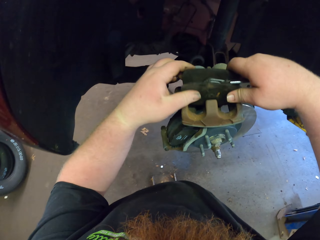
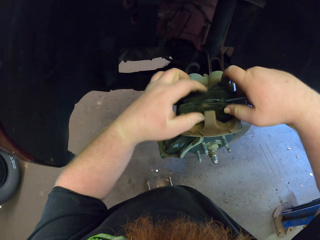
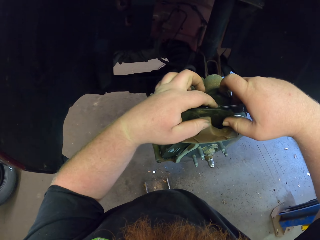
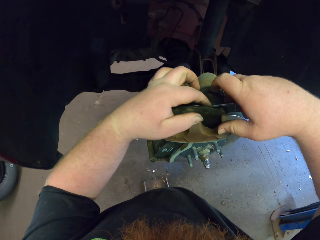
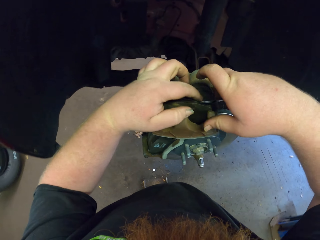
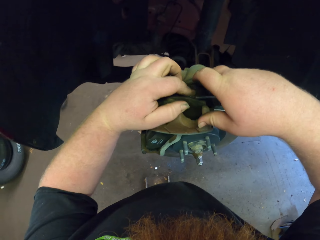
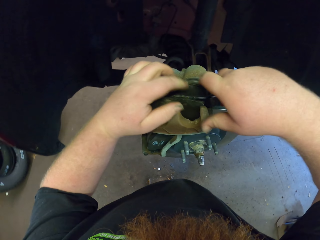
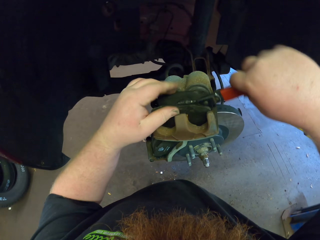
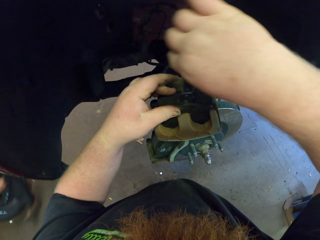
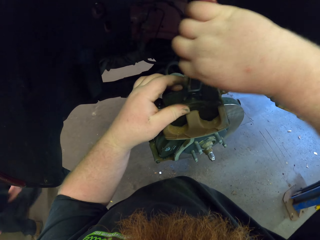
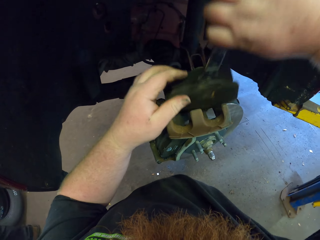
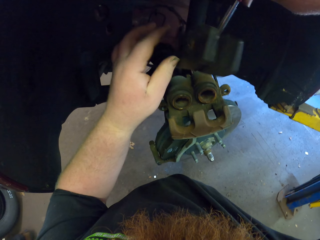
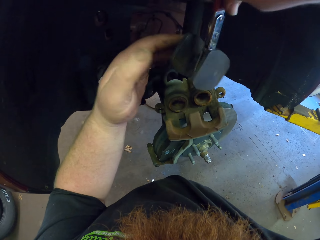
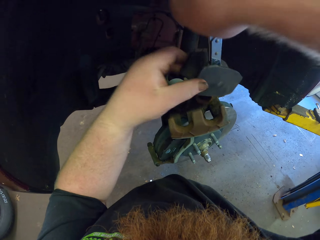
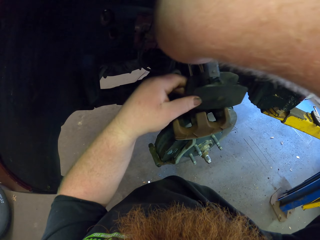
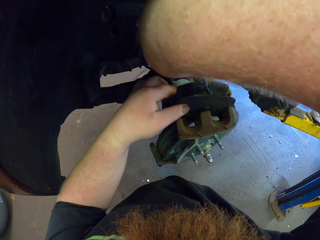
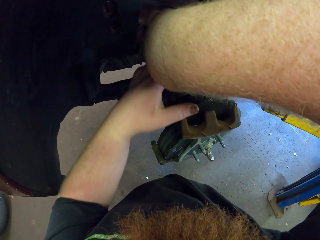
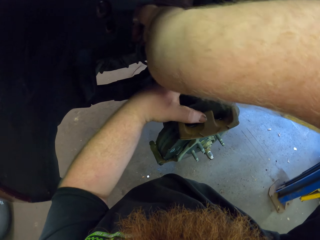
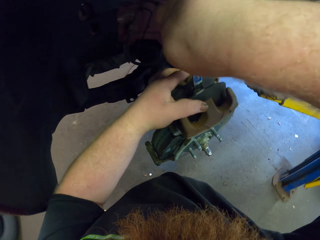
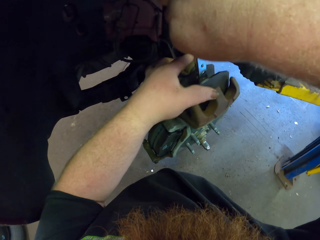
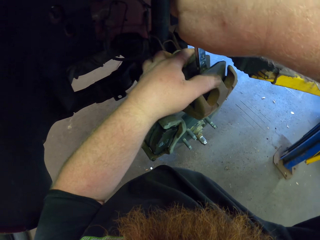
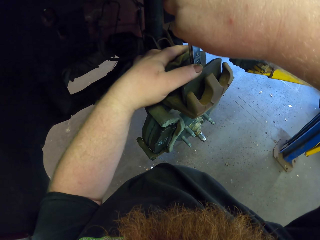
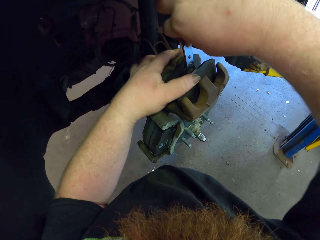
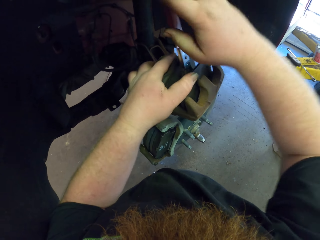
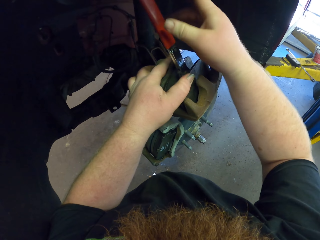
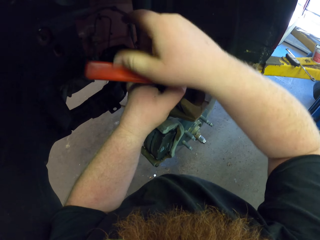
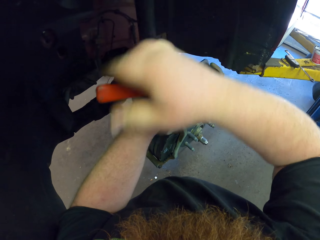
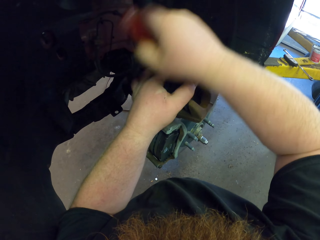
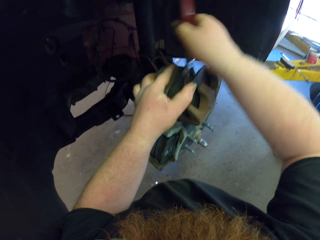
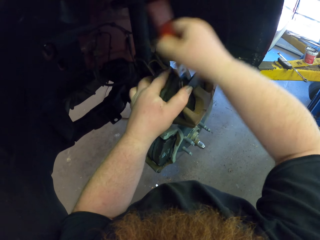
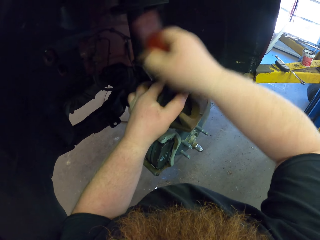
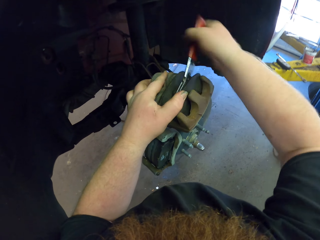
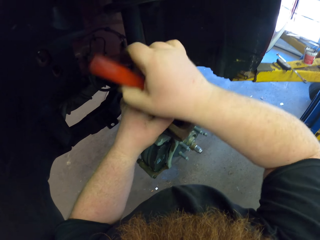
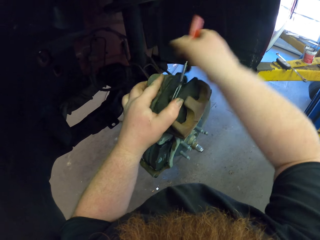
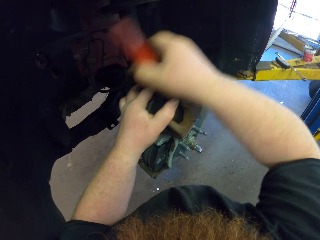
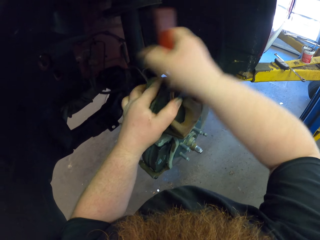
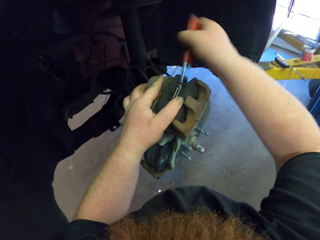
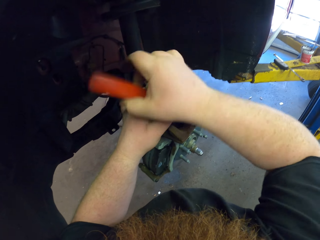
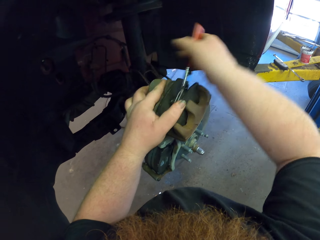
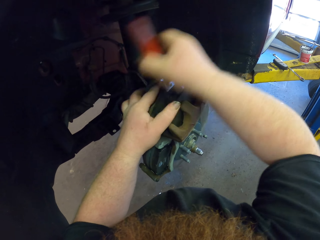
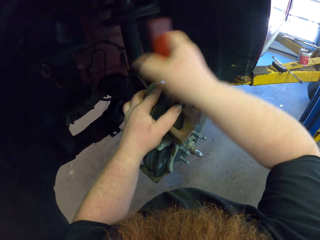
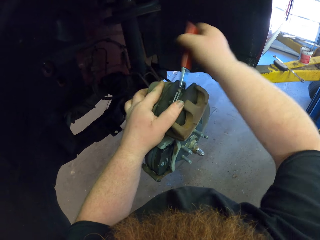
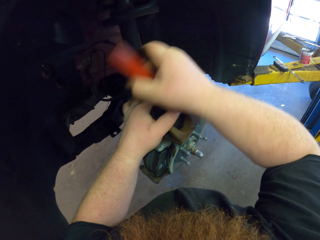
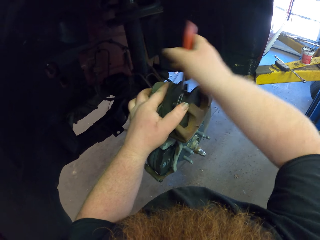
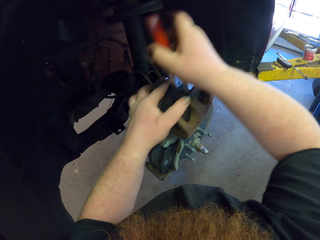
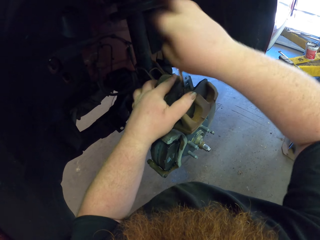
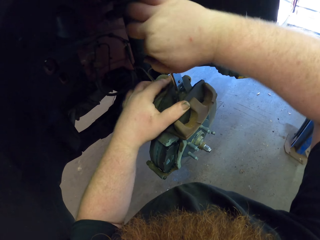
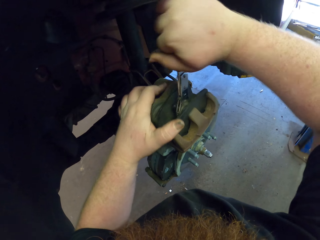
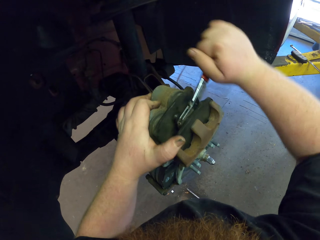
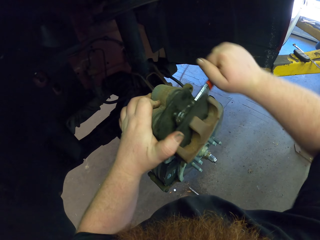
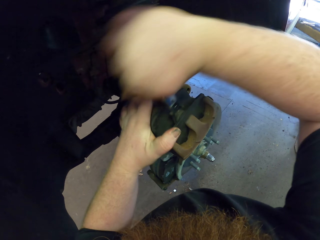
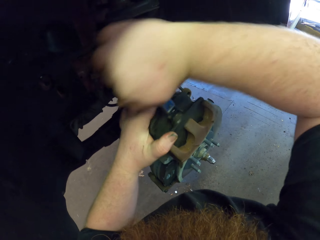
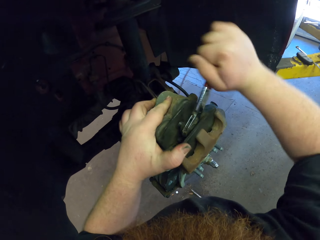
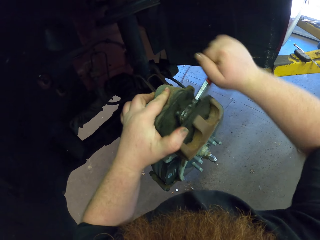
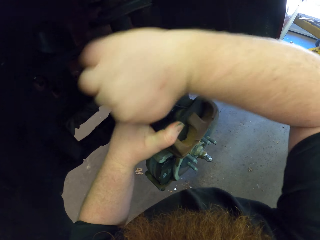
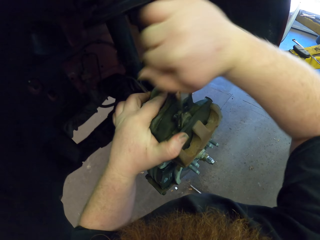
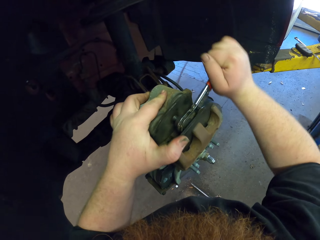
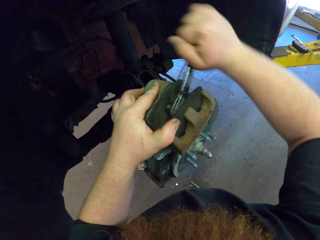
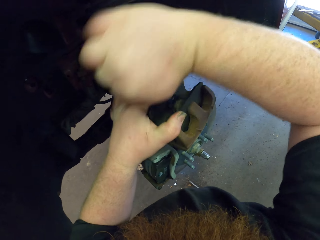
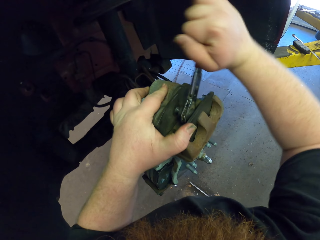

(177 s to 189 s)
The camera wearer fixes the car engine with something. They fix something on part of the wheel hub.

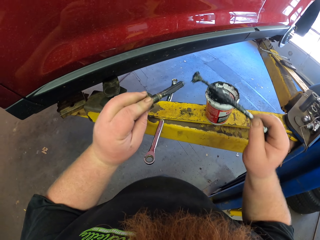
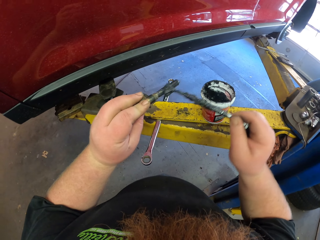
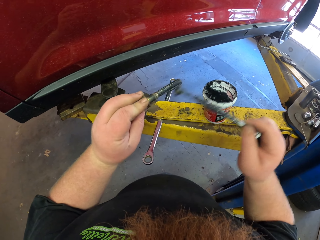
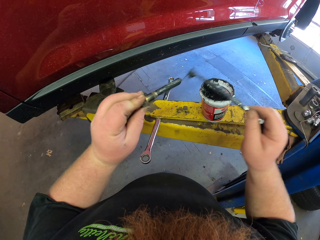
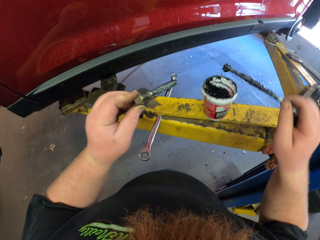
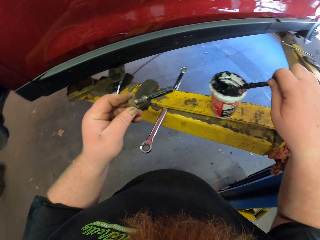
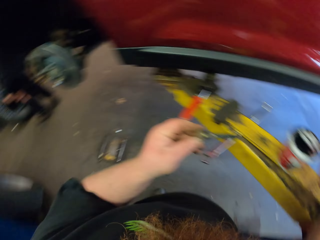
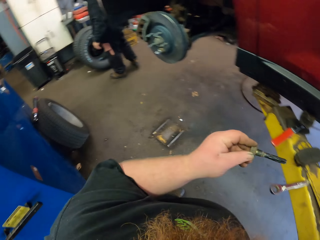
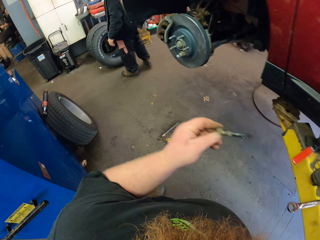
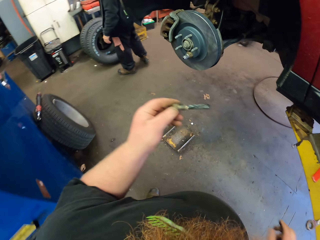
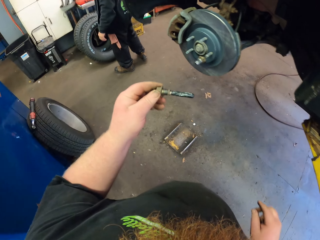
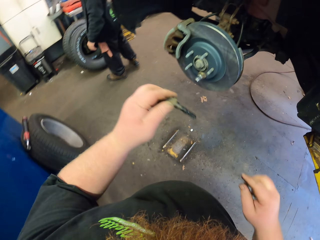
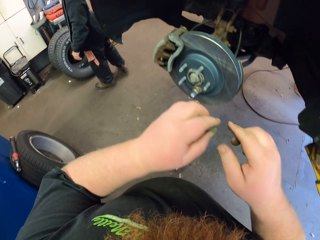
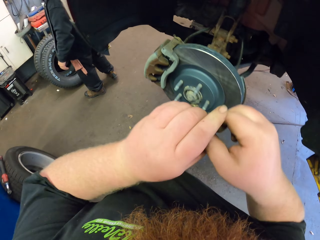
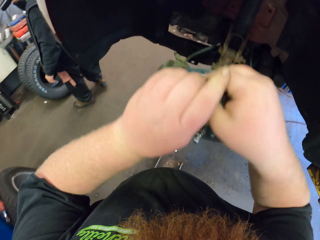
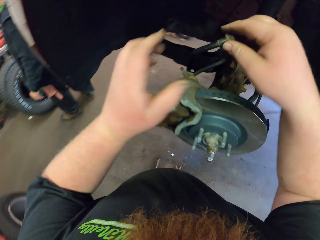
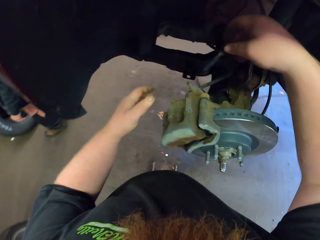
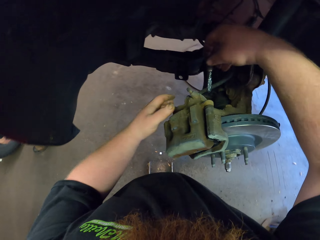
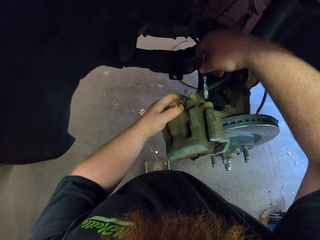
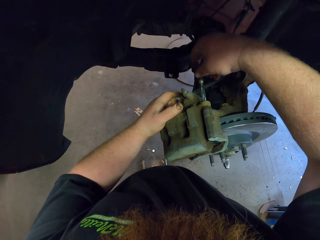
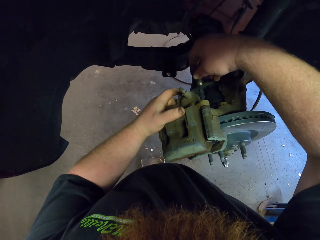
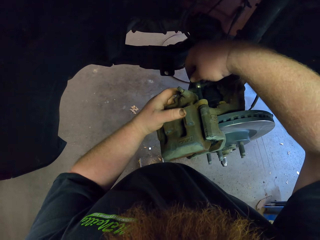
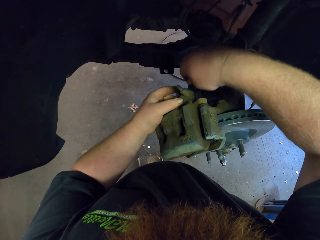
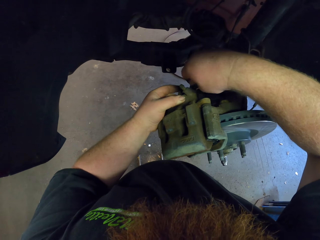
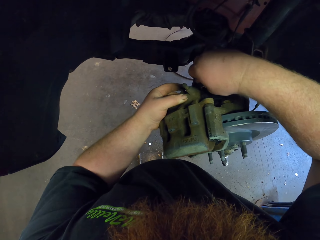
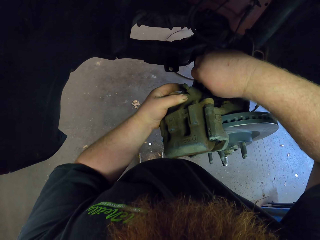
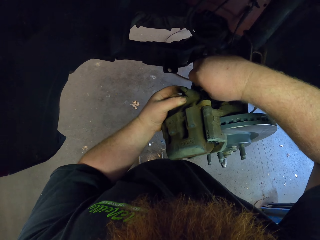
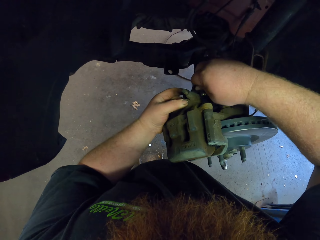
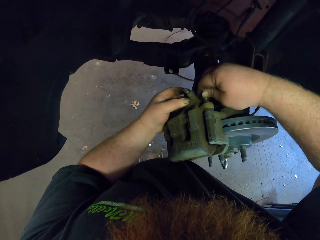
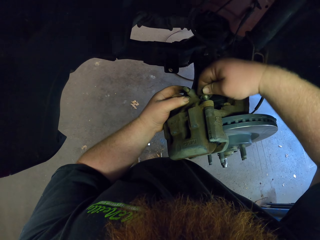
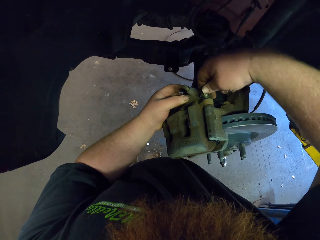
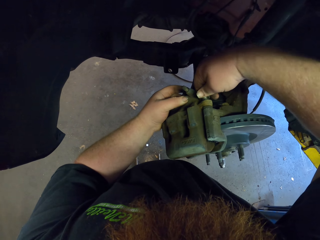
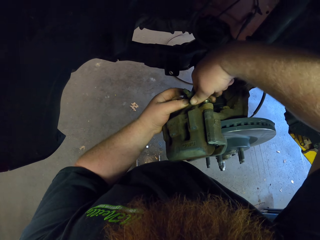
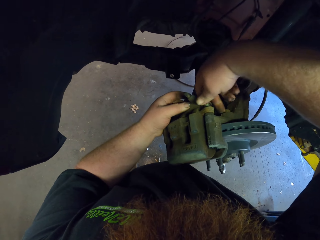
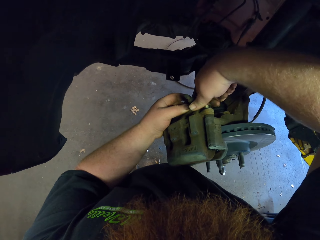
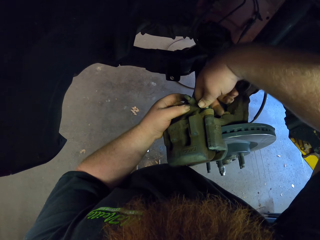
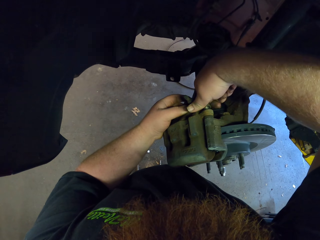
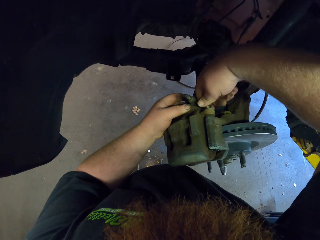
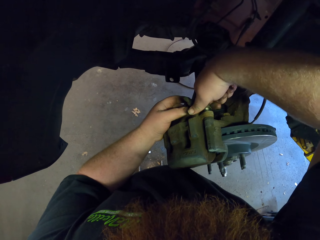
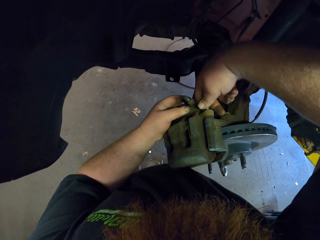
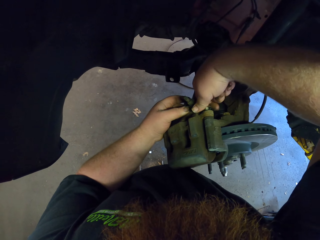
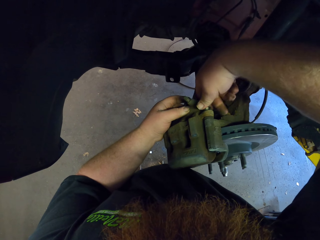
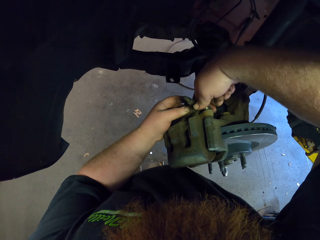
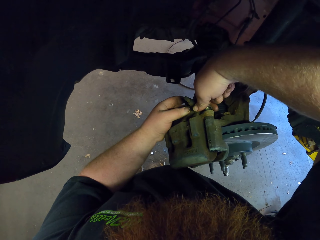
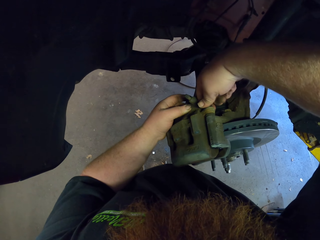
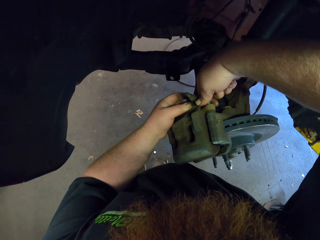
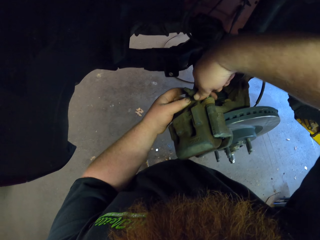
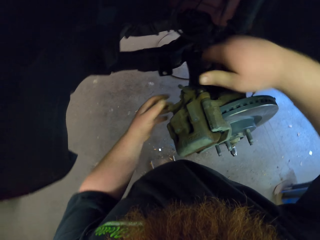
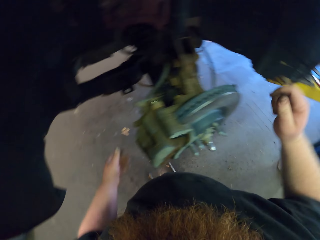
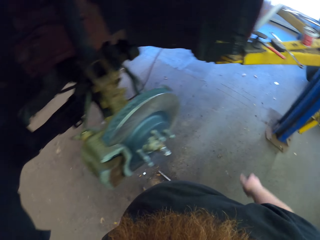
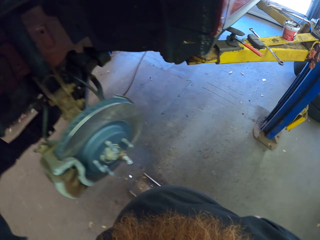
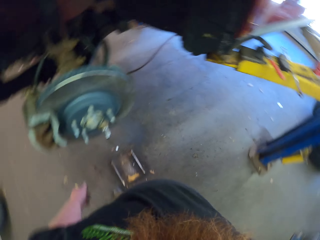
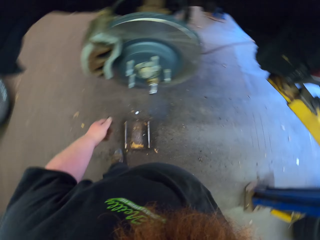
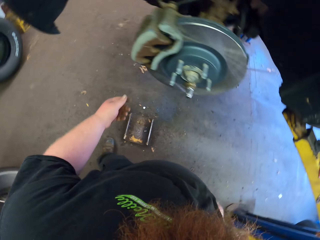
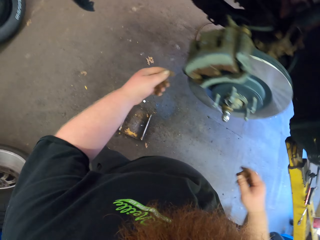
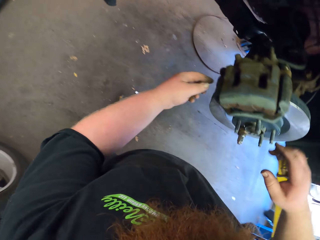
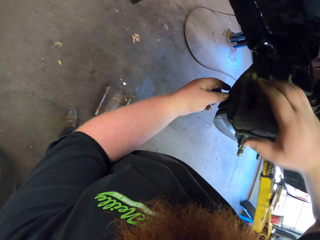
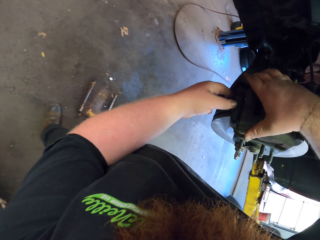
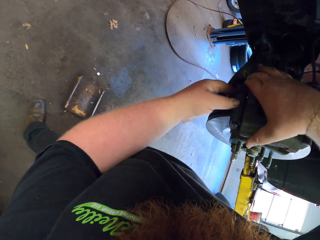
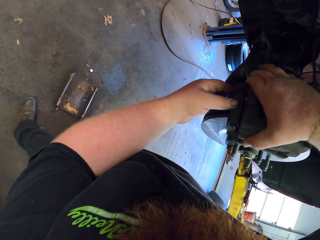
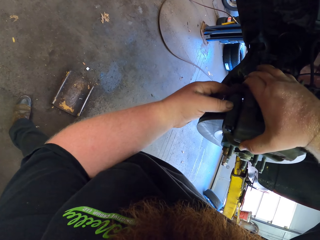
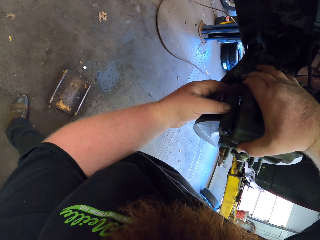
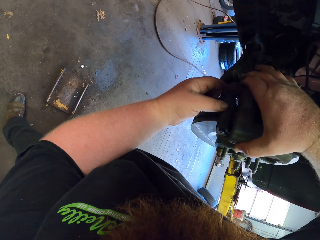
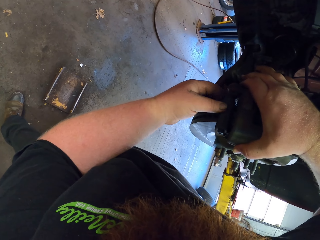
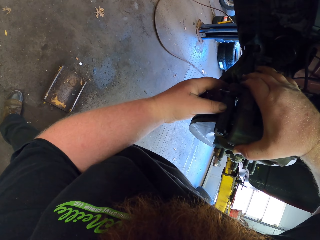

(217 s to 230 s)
The camera wearer puts metal in the container. They fix the car engine with metal. They fix the nut on the wheel hub. They tighten the nut. They look around.
